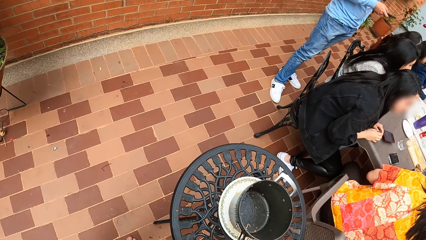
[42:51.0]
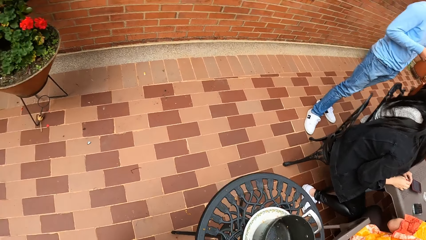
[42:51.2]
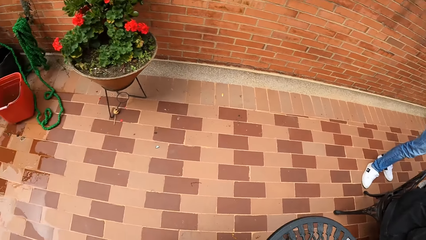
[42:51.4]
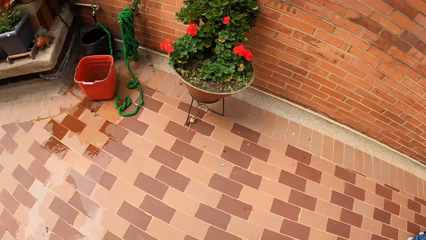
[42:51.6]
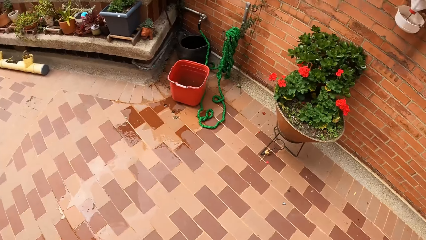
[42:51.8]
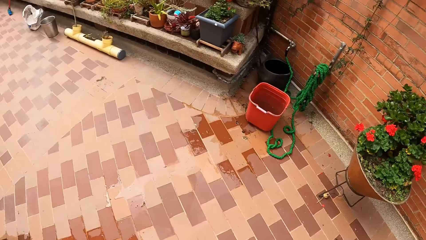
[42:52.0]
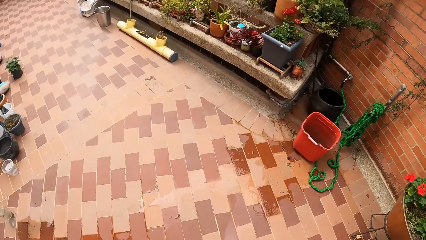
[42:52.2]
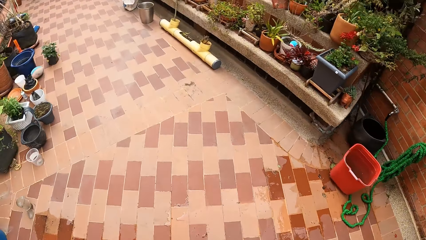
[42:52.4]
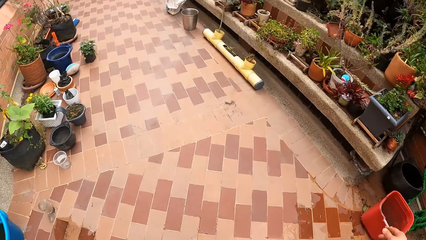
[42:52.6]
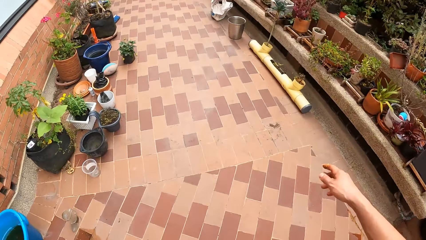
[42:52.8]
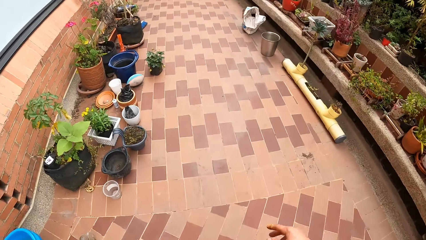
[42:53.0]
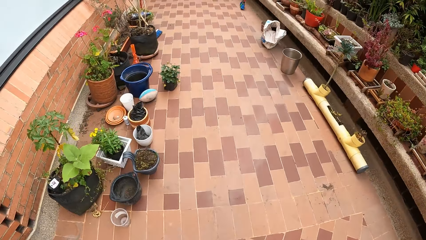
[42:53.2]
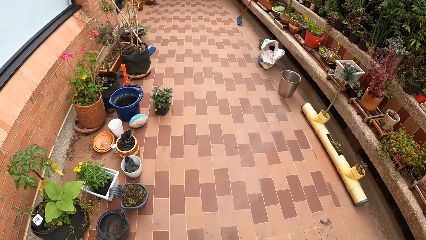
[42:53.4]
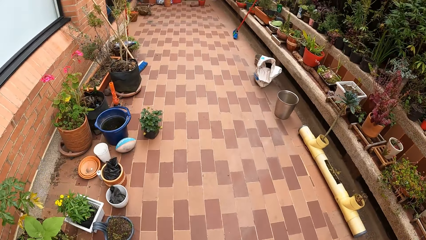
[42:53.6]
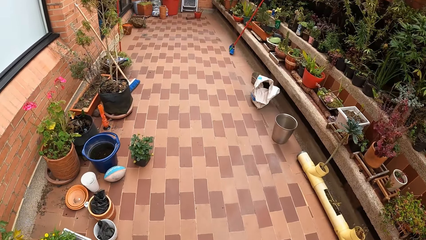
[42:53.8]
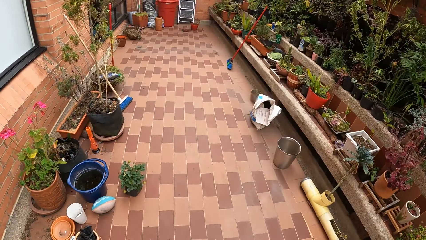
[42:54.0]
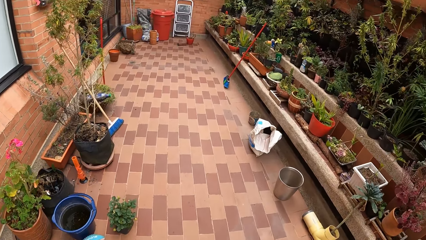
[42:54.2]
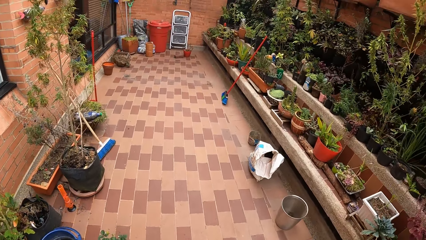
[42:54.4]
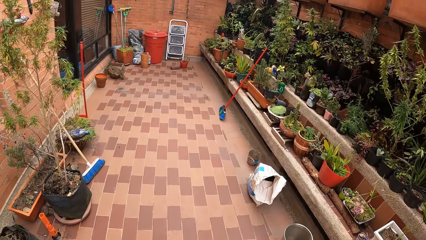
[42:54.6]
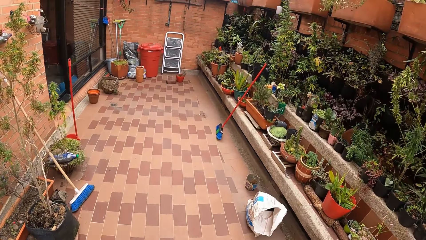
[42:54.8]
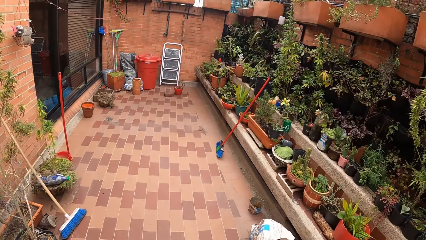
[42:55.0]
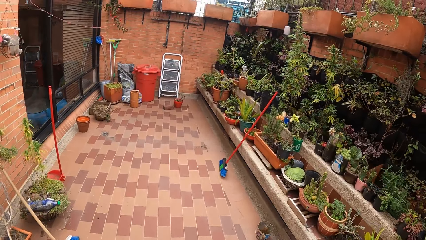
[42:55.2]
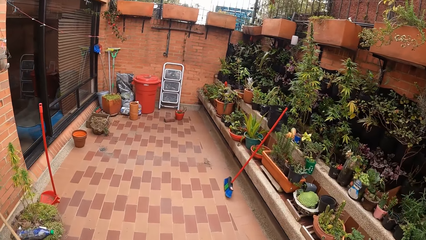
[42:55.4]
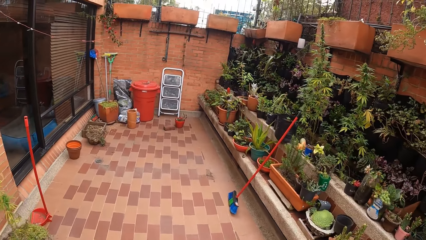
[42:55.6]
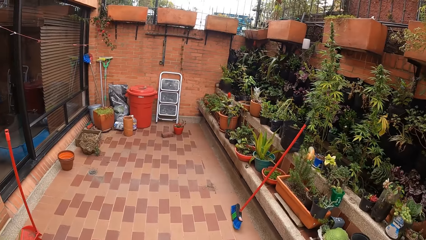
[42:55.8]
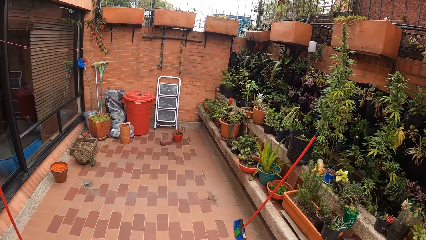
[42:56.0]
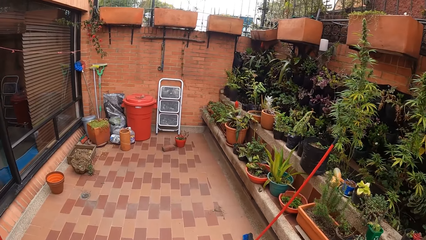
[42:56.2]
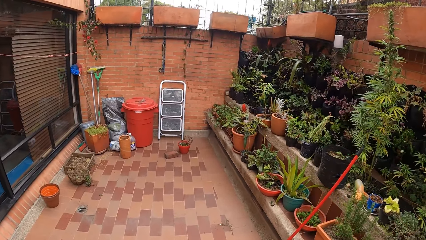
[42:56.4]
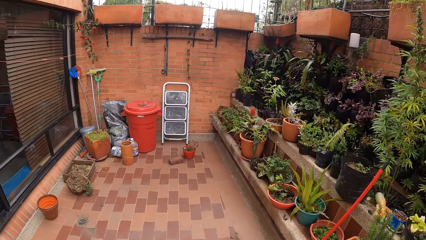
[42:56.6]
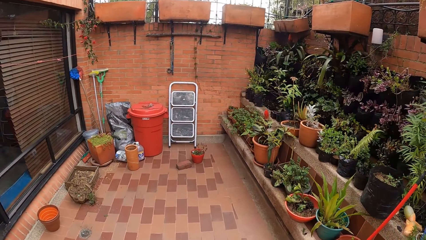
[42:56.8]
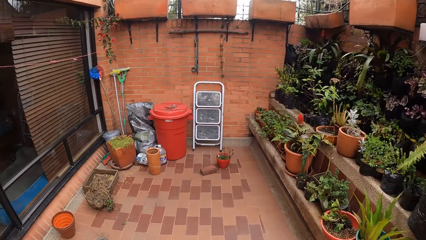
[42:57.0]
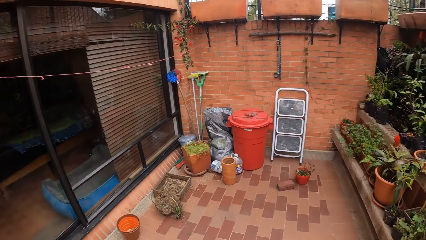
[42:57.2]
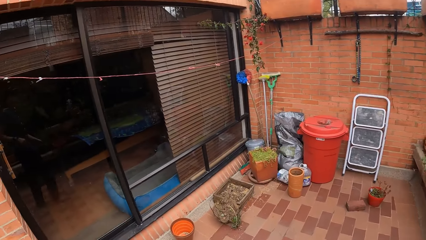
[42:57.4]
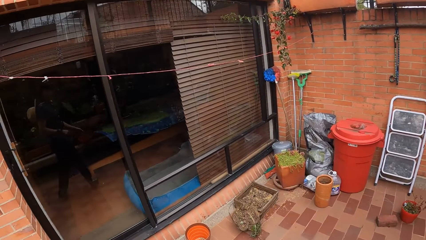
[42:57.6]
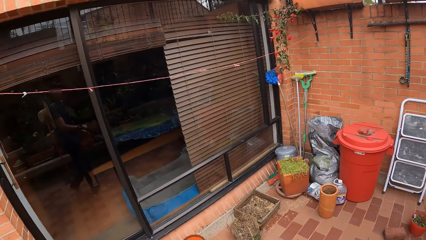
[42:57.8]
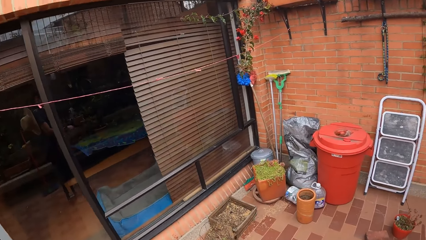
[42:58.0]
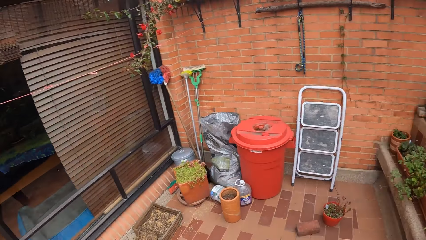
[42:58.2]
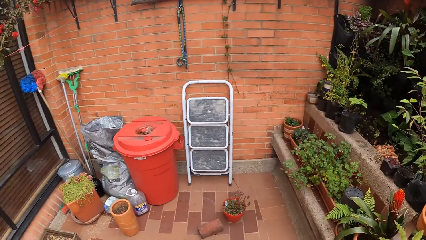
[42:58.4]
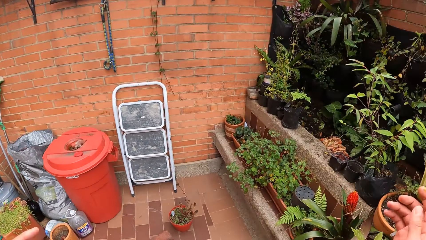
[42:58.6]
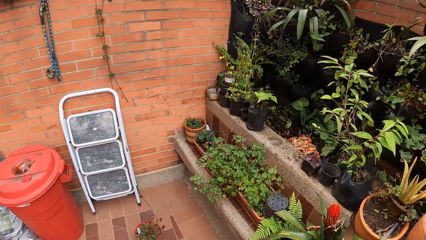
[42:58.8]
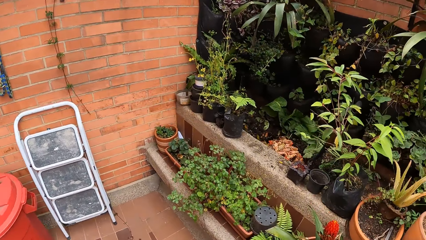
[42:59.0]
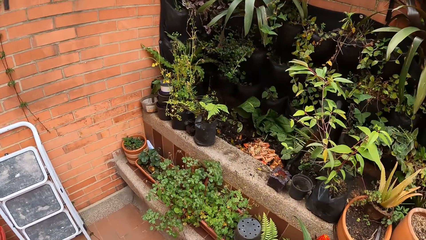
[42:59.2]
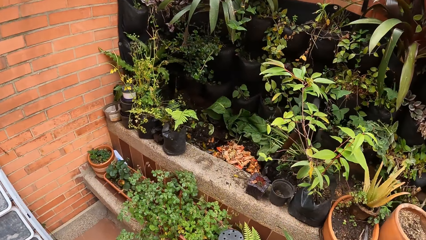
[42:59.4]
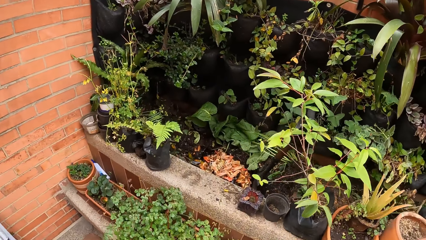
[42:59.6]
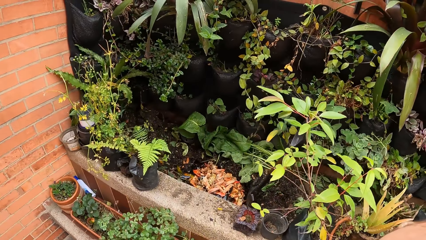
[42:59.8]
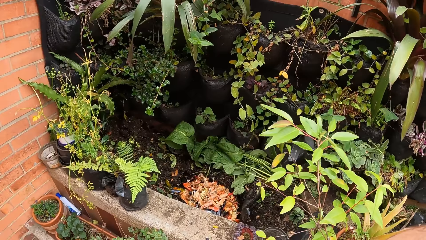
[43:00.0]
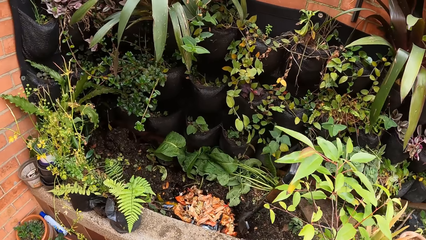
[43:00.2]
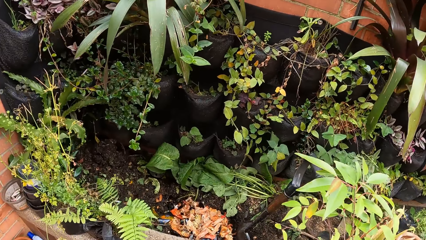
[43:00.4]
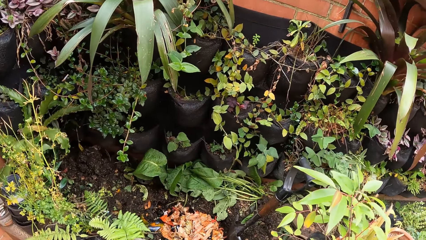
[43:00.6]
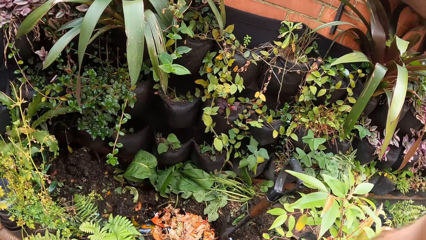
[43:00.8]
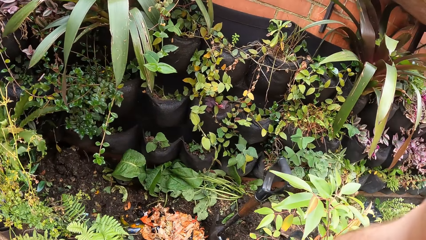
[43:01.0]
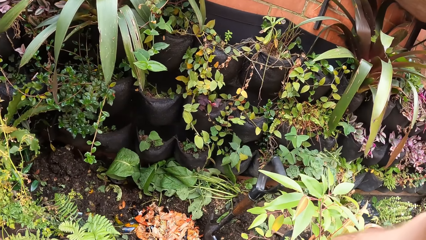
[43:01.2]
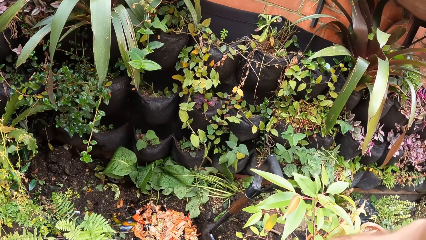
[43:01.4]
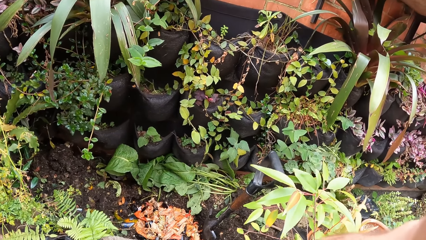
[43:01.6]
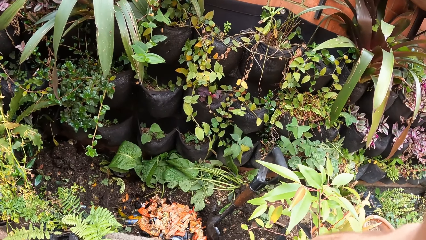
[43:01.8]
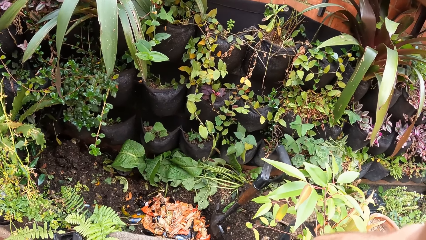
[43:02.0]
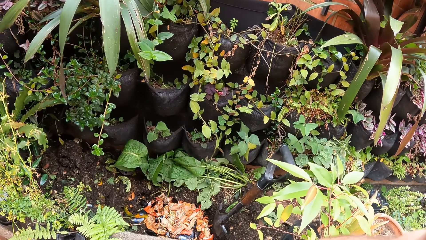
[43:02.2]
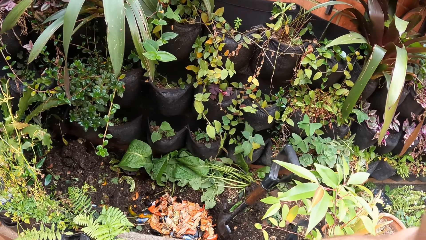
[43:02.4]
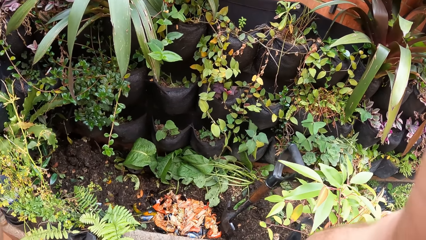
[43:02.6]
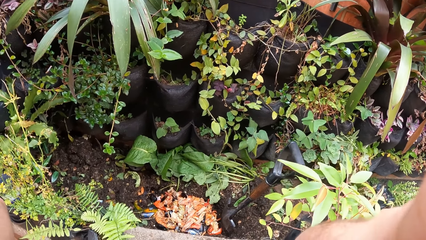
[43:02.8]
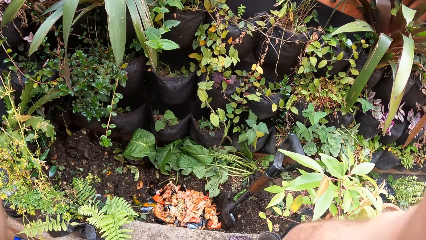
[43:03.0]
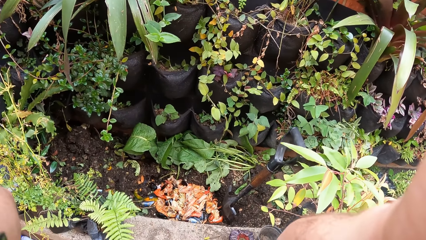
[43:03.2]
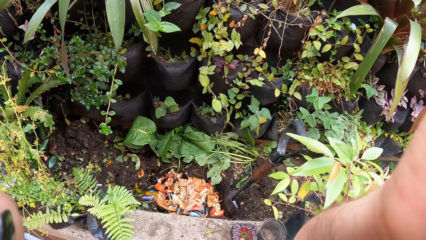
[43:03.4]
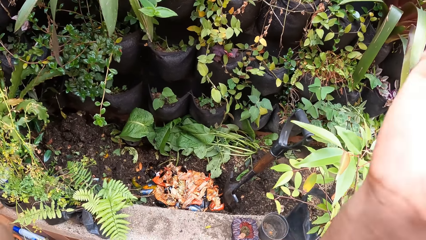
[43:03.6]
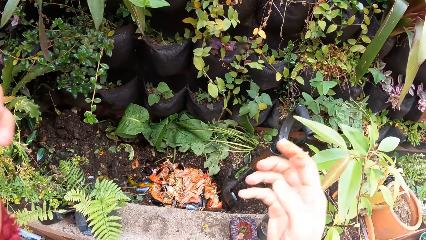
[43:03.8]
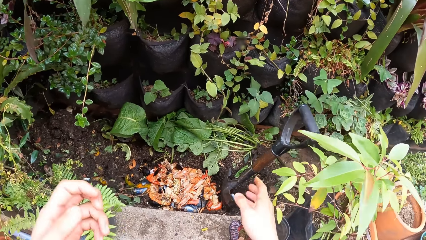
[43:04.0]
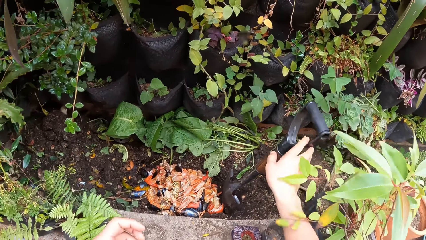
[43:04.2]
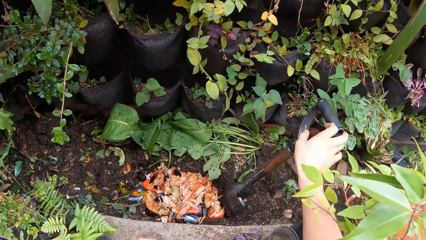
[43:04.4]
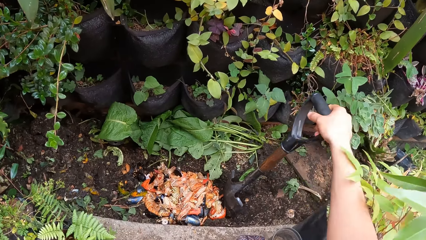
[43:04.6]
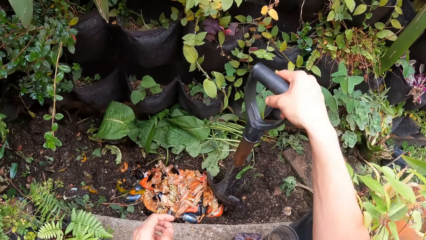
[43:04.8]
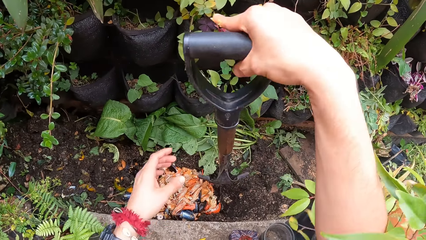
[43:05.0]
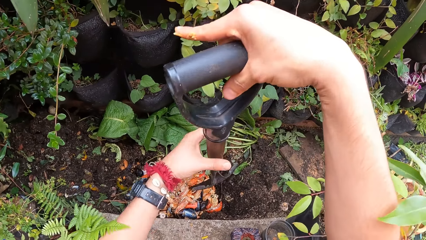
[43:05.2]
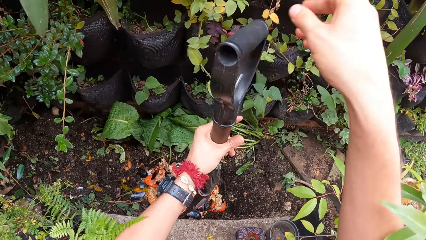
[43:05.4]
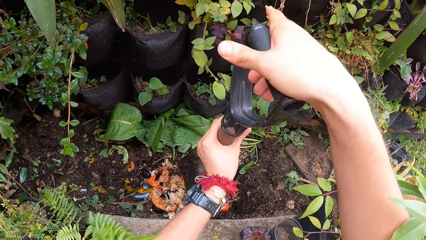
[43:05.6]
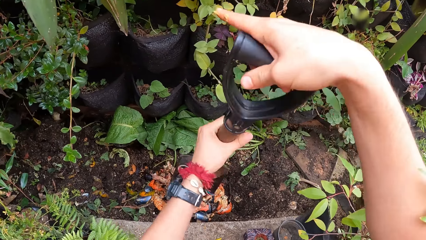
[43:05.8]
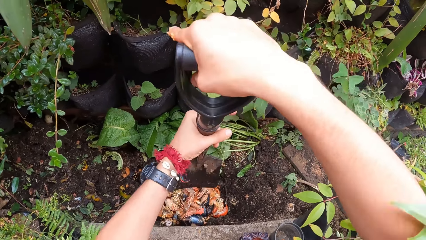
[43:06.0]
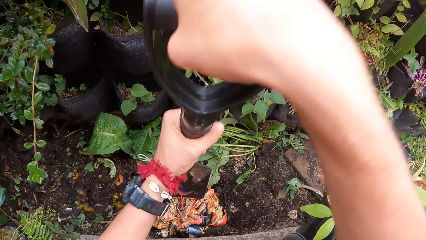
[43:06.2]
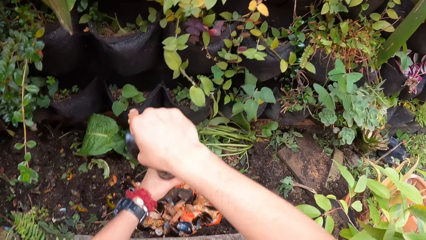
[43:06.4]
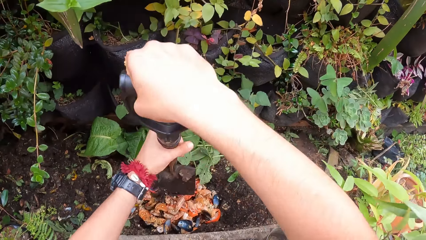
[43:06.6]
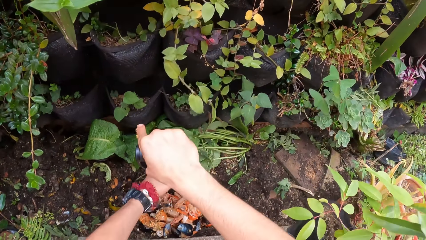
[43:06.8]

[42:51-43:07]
The camera wearer walks. She touches her face with her right hand. She picks up the shovel from the garden bed with her right hand. She passes the shovel from her right hand to her left hand. She rotates the shovel with both hands. She smashes the seafood in the hole in the garden bed with the shovel in both hands.
